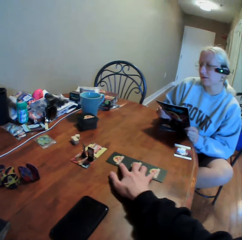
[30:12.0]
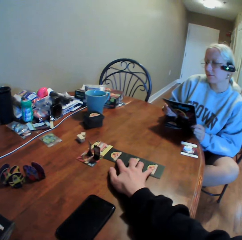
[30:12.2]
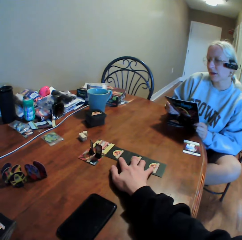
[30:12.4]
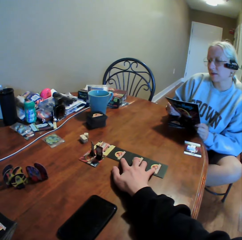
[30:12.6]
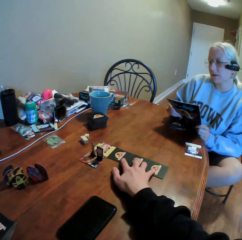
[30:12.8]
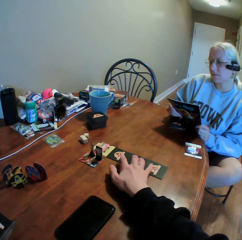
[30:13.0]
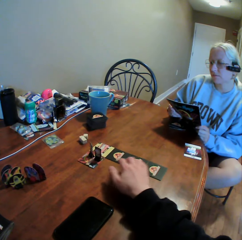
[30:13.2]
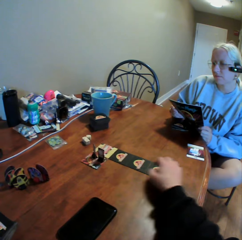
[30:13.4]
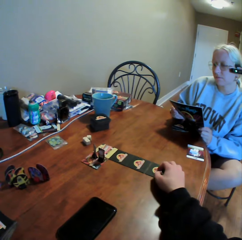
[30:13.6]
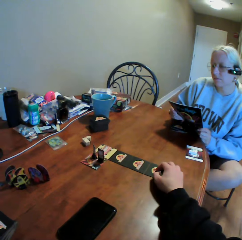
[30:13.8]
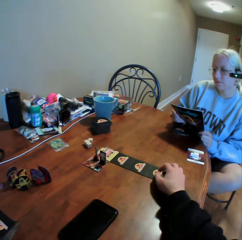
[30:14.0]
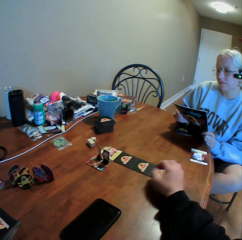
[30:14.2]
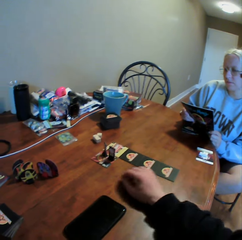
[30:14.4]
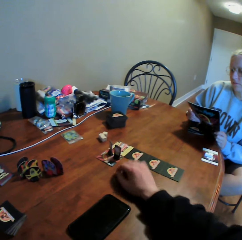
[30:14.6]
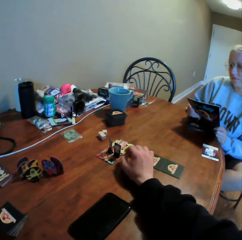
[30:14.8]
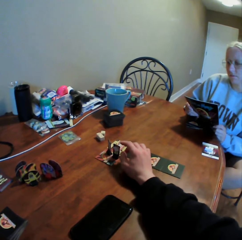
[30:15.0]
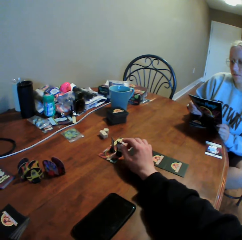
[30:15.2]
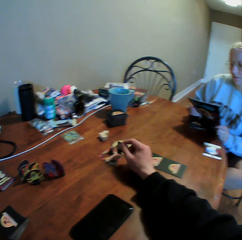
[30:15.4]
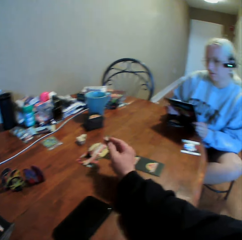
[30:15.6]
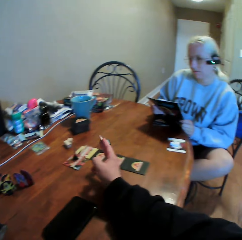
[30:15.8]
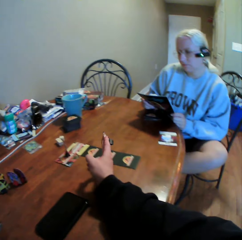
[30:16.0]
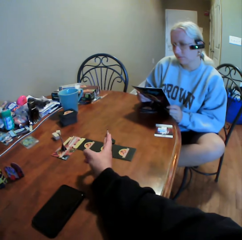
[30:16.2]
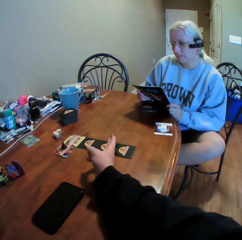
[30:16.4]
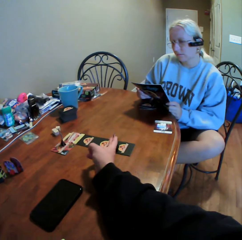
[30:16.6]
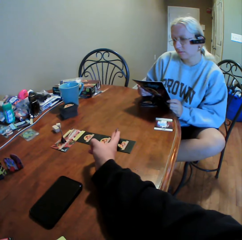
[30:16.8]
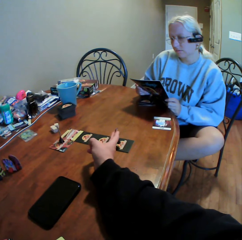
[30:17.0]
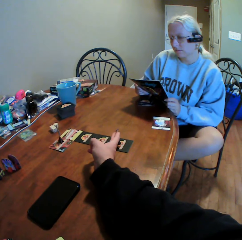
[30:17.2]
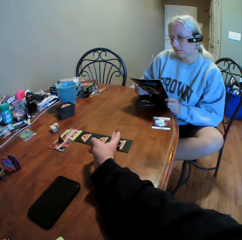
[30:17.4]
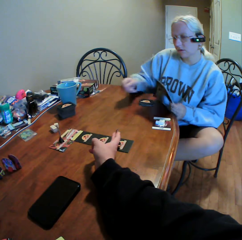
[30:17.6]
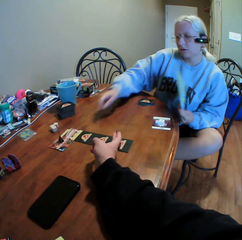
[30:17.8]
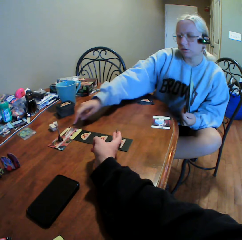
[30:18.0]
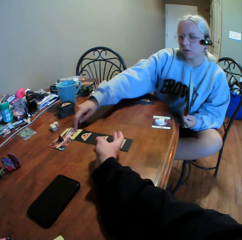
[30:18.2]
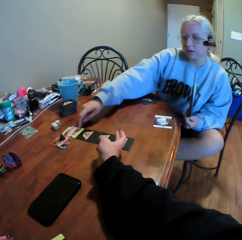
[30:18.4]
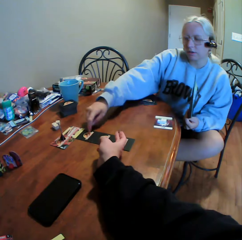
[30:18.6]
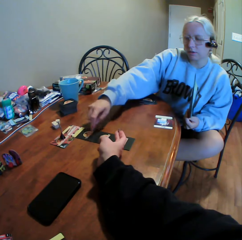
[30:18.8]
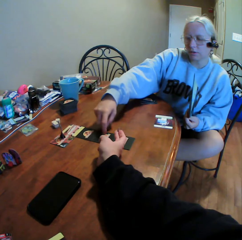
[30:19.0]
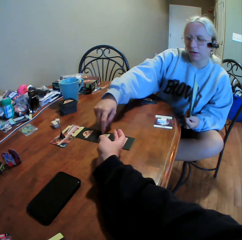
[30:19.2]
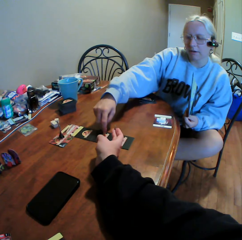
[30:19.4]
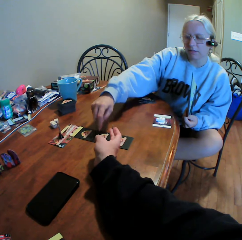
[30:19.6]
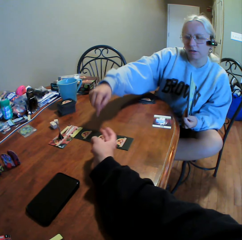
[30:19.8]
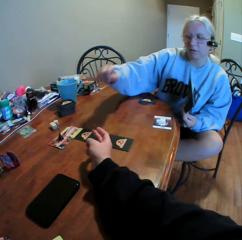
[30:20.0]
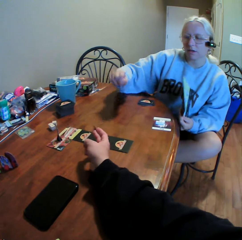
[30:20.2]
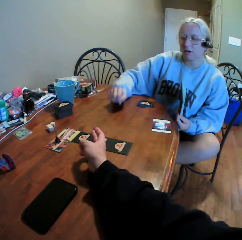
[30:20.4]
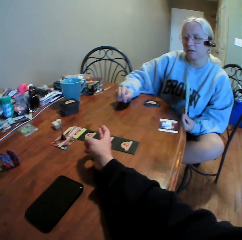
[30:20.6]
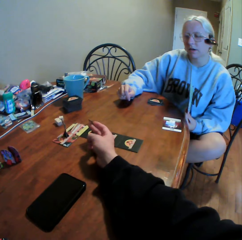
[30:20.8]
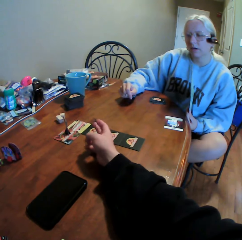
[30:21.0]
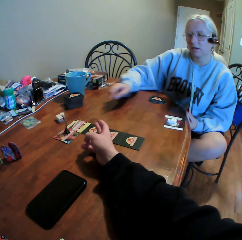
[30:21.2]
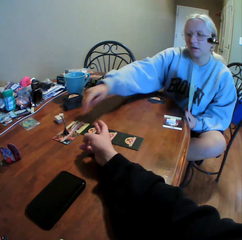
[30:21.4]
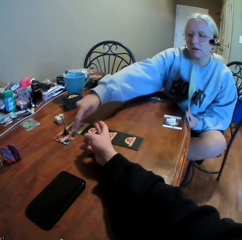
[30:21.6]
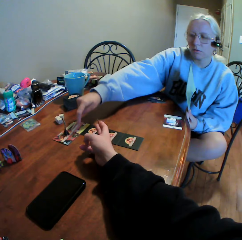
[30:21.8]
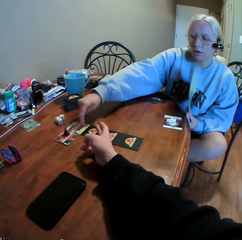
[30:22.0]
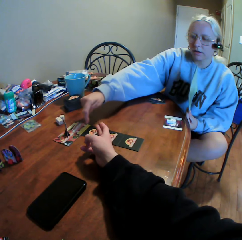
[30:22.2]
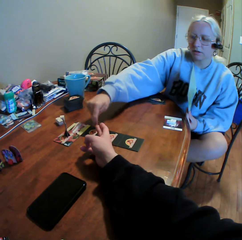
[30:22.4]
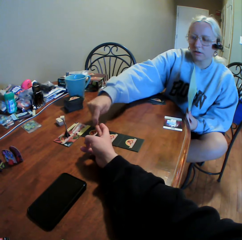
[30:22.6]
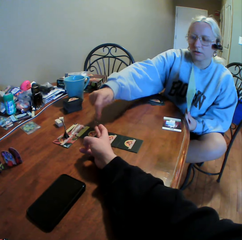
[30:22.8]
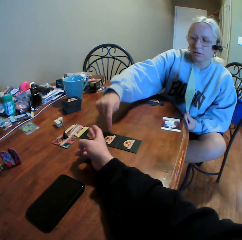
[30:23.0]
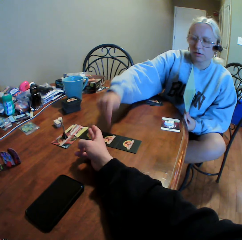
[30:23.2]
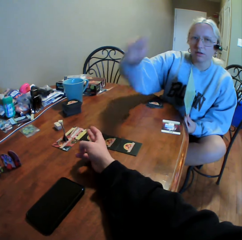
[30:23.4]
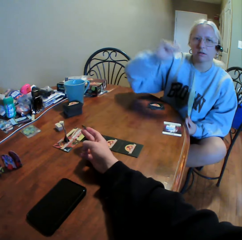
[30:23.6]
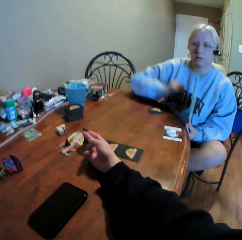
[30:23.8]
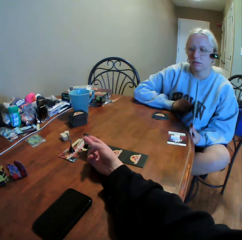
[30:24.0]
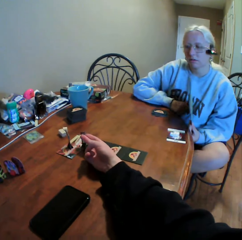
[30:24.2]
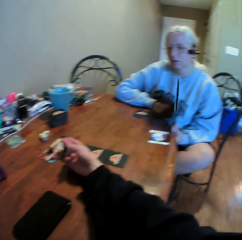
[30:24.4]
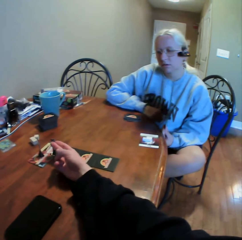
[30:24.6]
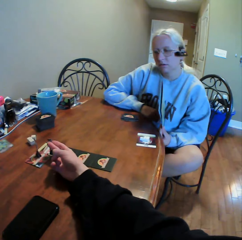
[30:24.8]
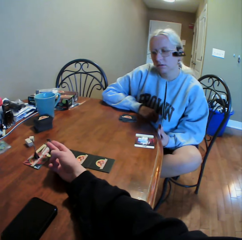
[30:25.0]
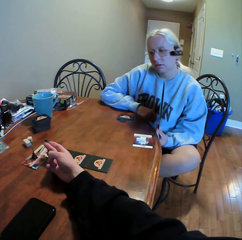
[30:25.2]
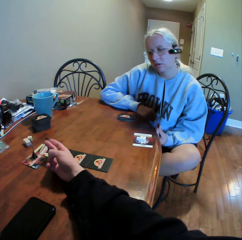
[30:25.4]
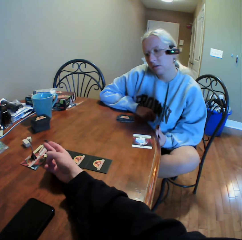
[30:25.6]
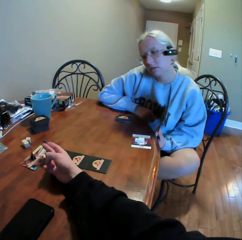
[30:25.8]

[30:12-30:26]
A woman holds a book with both hands. The camera wearer moves cards on the table. They hold a card on the table. They pick up something on the card. They show the woman something. The woman counts the cards on the table and moves the cards on the table. The camera wearer moves a hand. The woman puts a hand on the table. The woman counts the cards on the table. The camera wearer looks around. The woman puts a hand on the table. The camera wearer does something on the table. They hold something on the card.

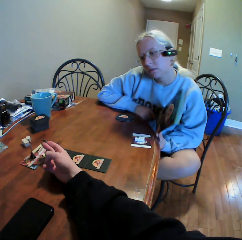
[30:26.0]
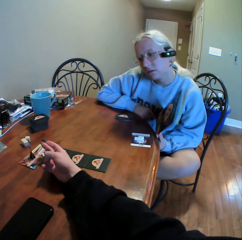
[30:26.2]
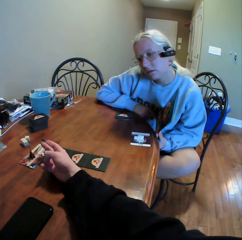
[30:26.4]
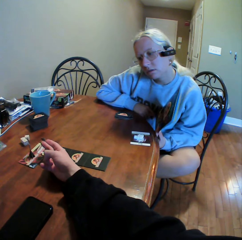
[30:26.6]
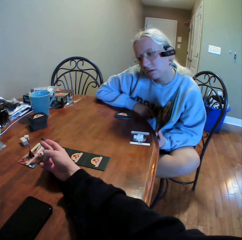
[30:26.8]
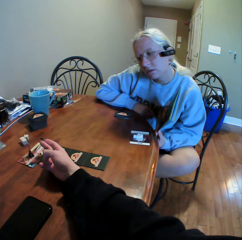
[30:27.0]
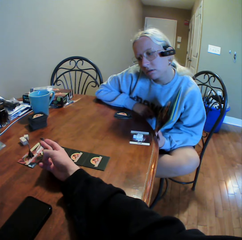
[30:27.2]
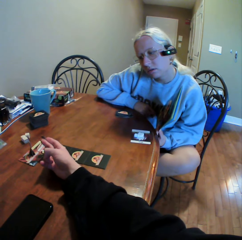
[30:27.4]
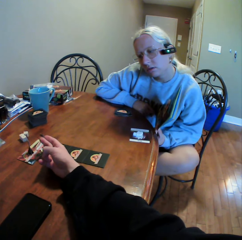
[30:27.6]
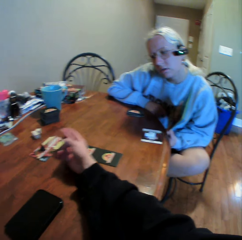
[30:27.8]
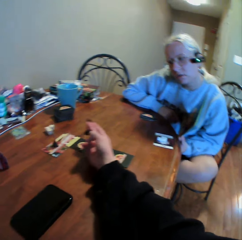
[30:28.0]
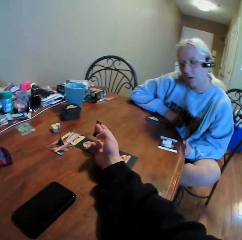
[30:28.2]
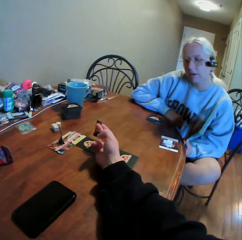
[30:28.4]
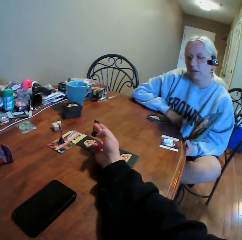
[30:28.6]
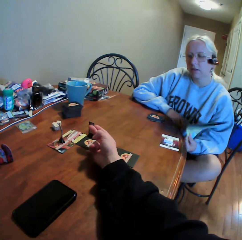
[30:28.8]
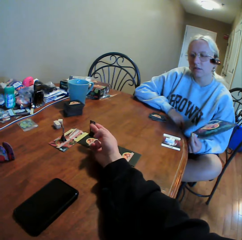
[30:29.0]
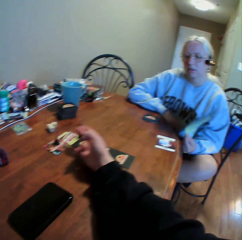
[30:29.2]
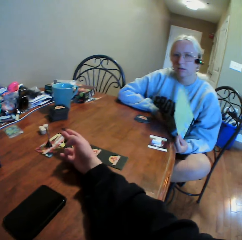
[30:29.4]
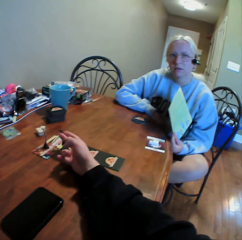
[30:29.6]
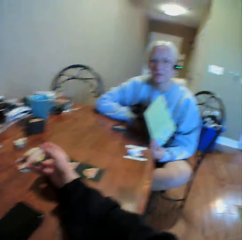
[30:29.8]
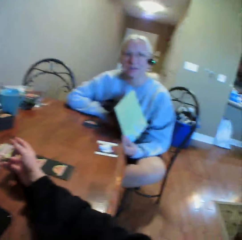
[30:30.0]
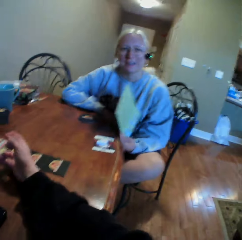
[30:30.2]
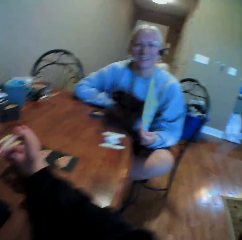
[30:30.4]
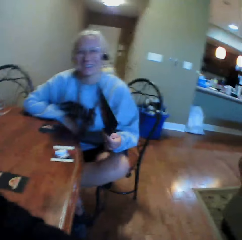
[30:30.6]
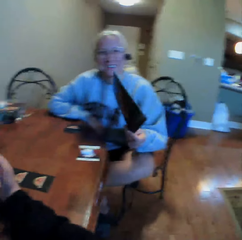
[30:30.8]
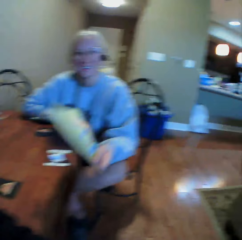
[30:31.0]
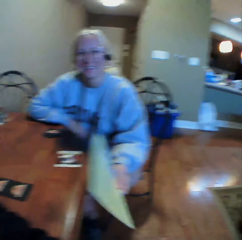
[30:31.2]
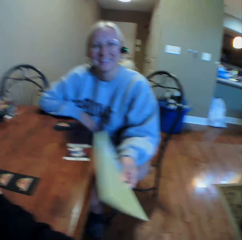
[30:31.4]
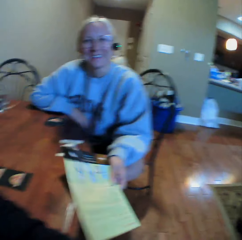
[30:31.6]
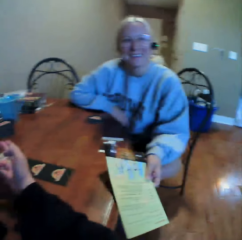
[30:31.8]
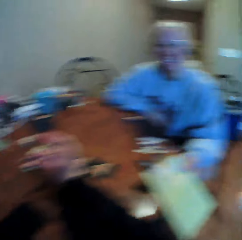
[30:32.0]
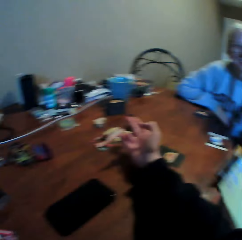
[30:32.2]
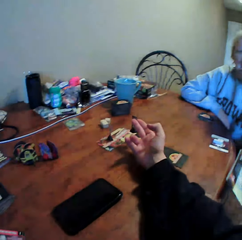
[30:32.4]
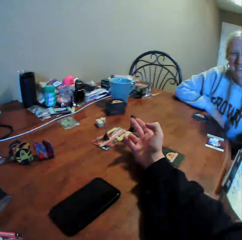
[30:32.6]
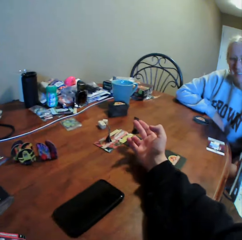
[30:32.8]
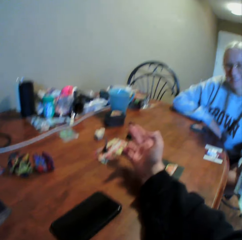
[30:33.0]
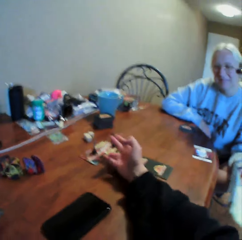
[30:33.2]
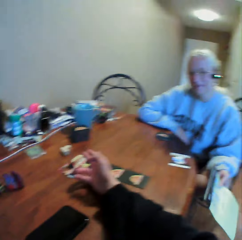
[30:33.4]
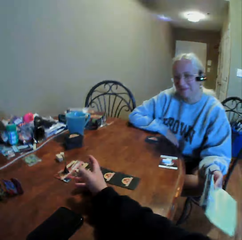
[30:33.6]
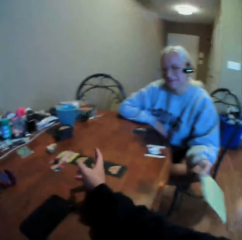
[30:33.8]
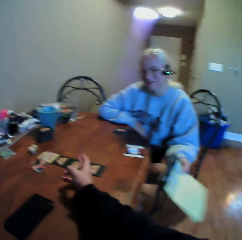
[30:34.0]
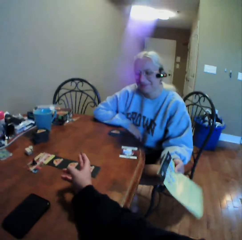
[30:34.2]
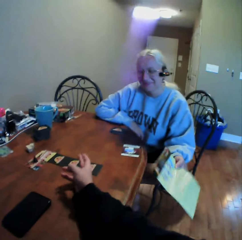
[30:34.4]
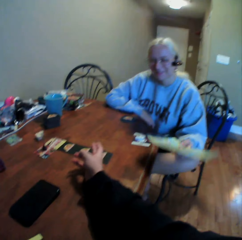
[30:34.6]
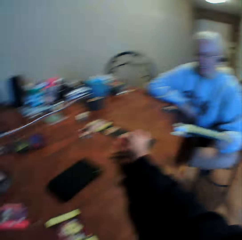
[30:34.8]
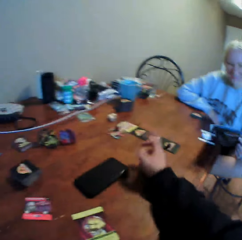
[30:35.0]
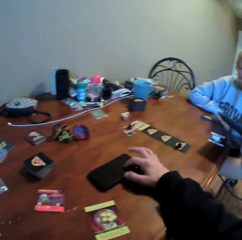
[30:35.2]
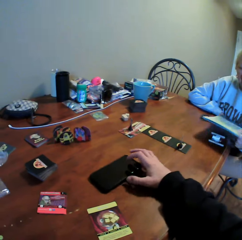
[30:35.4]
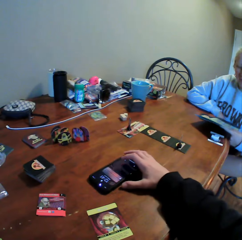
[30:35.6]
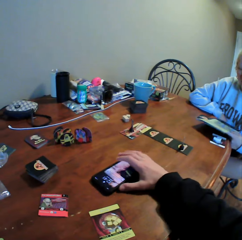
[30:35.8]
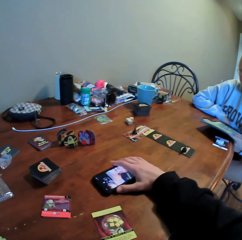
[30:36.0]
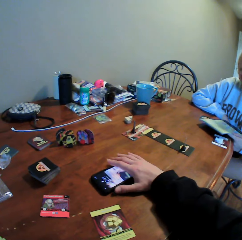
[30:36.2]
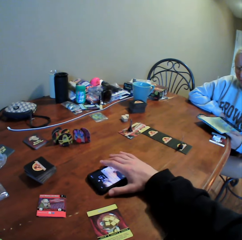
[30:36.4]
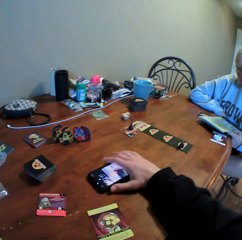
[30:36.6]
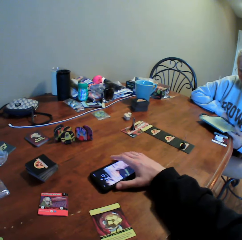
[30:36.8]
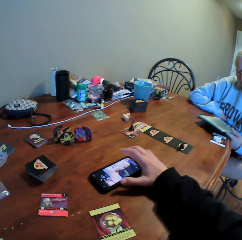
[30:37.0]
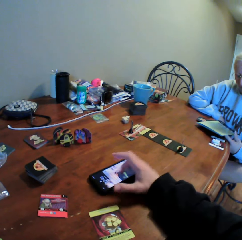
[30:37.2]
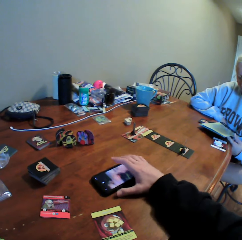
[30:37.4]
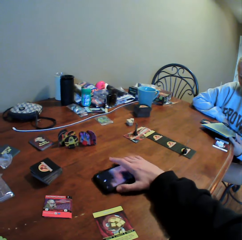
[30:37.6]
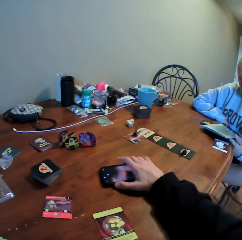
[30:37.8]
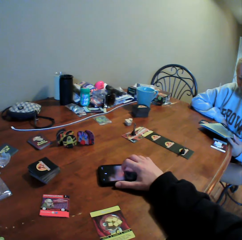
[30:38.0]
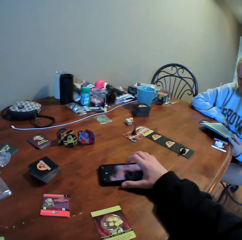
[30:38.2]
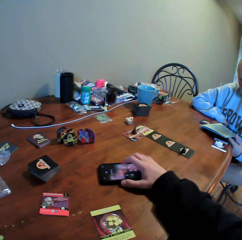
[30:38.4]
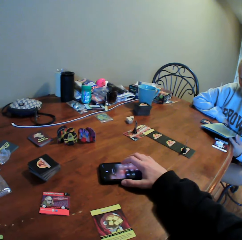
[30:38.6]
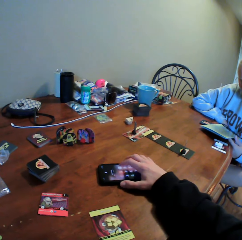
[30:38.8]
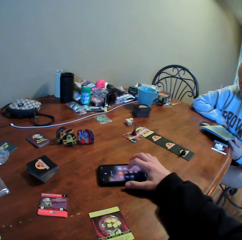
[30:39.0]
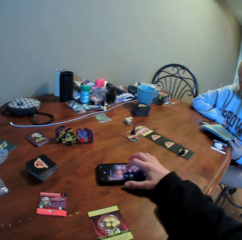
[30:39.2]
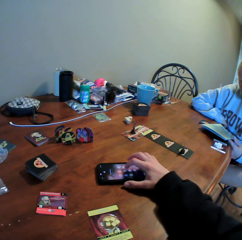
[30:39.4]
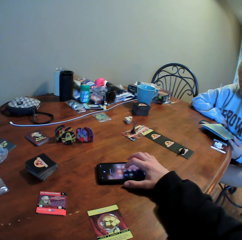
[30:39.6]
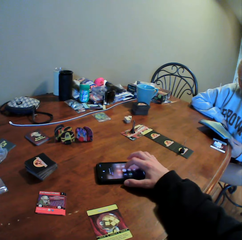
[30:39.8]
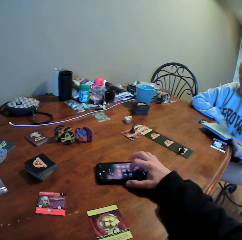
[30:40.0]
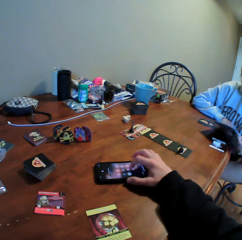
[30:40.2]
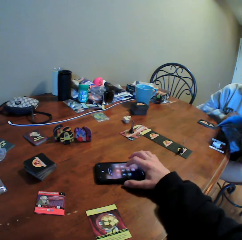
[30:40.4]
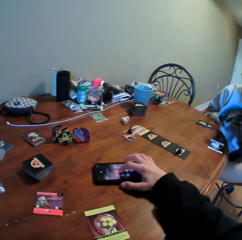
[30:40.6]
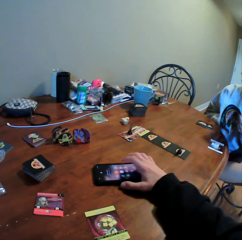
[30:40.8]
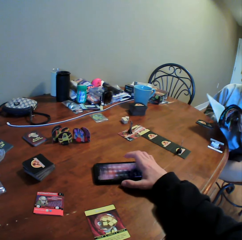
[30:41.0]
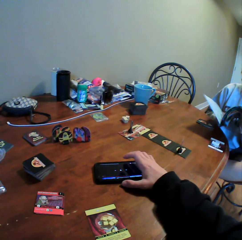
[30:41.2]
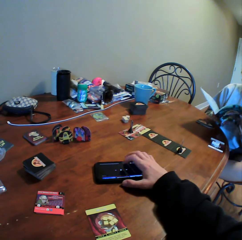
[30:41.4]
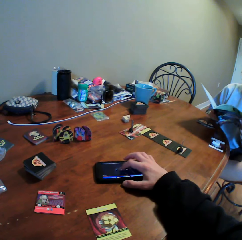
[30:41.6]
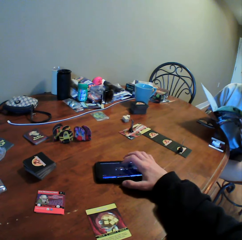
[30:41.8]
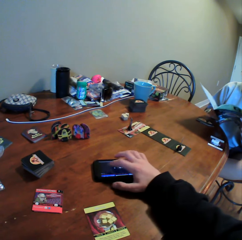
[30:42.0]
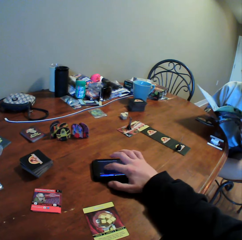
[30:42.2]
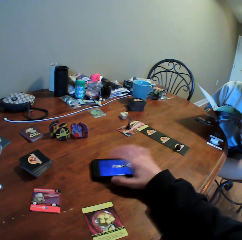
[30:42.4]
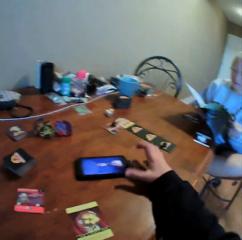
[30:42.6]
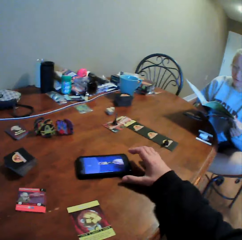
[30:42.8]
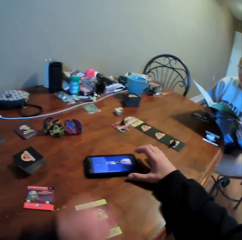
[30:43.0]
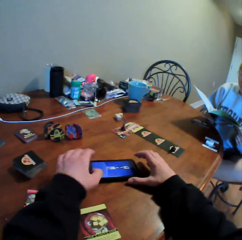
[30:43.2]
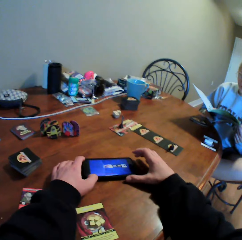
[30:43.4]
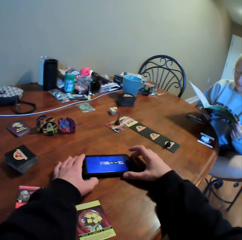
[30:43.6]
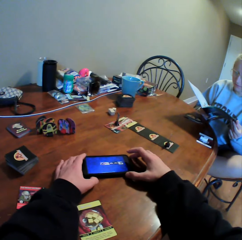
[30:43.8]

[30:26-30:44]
A woman moves around. The woman looks at something on the table. The camera wearer does something. He moves his hand. He looks around. The woman holds a book or booklet with her left hand. The woman moves the book with her hand. The camera wearer moves his hand. He does something. He operates a mobile phone. He holds the mobile phone on the table. The woman looks at the booklet. The camera wearer touches the phone with his finger. He operates the mobile phone. He moves the phone on the table with his hands. He touches the phone with his finger. The woman opens the booklet. The woman peruses the book. The camera wearer touches the phone with his finger.
